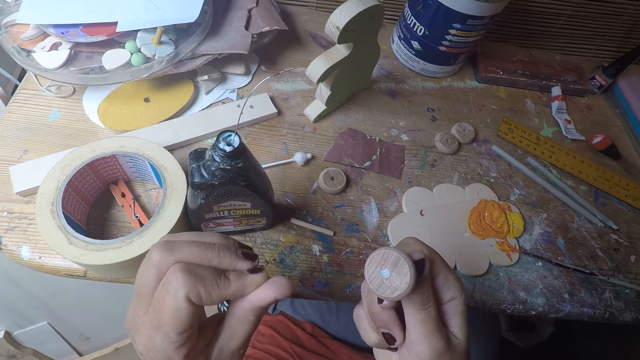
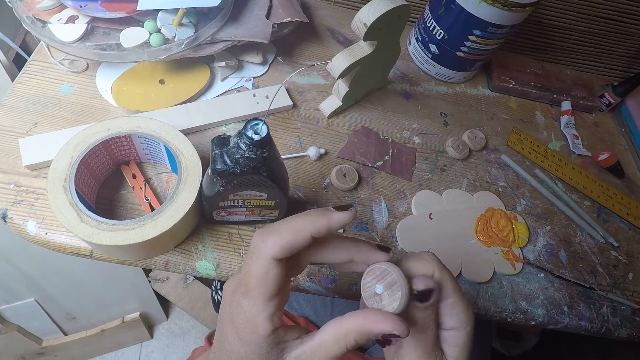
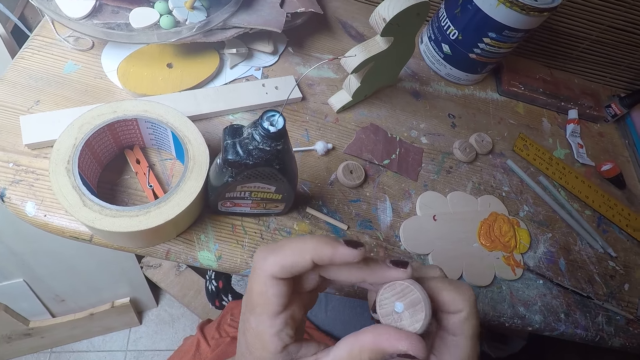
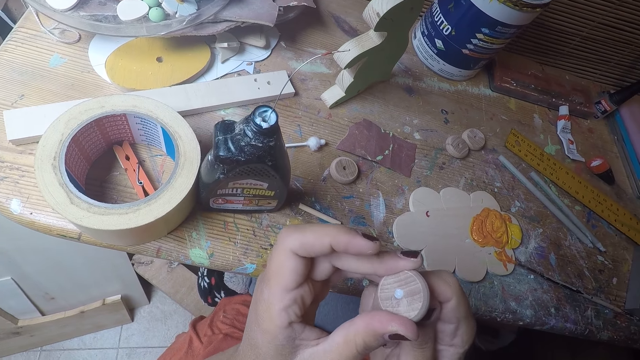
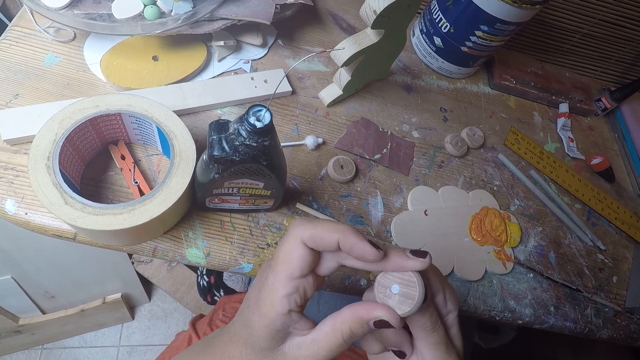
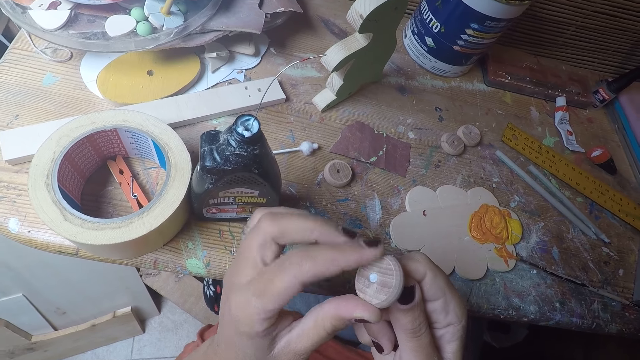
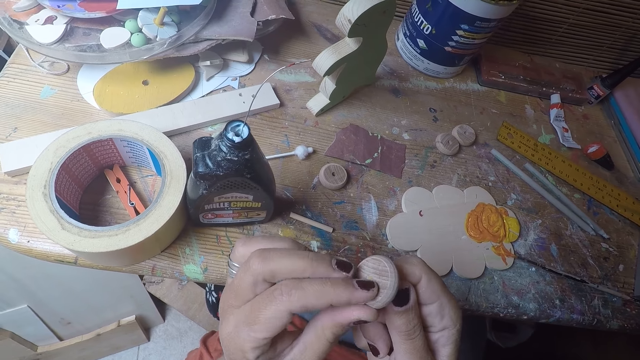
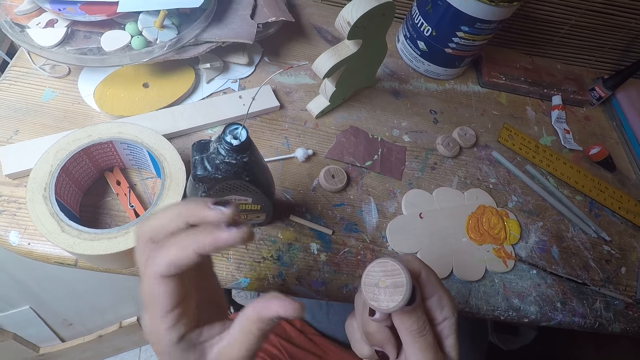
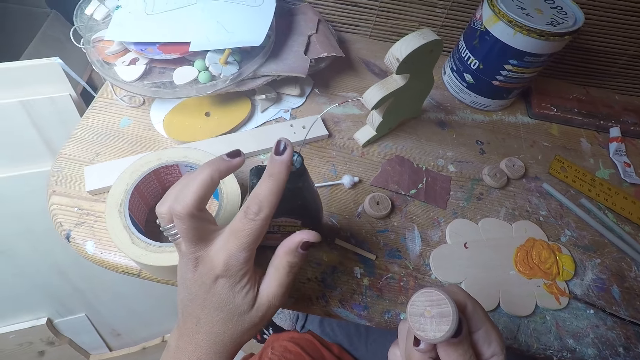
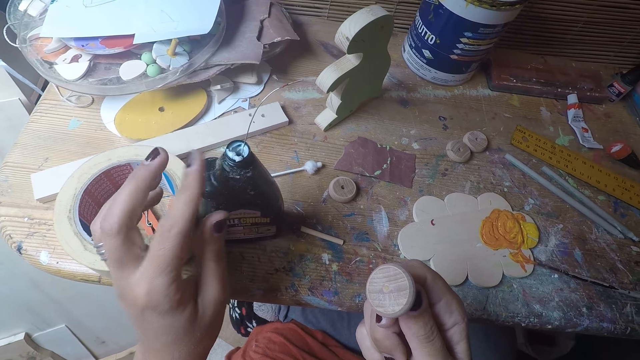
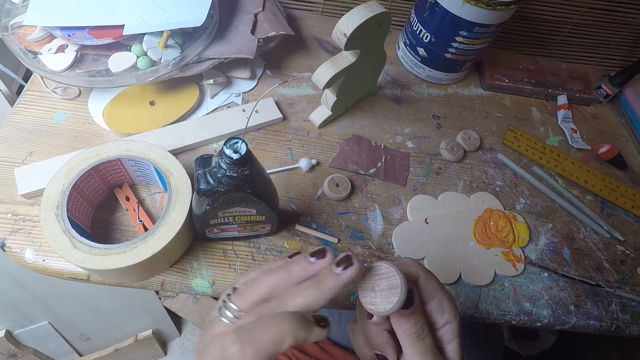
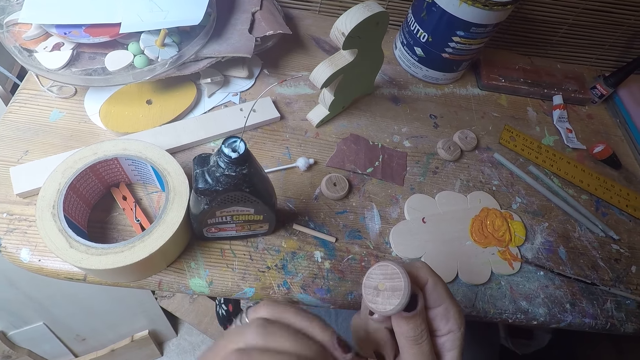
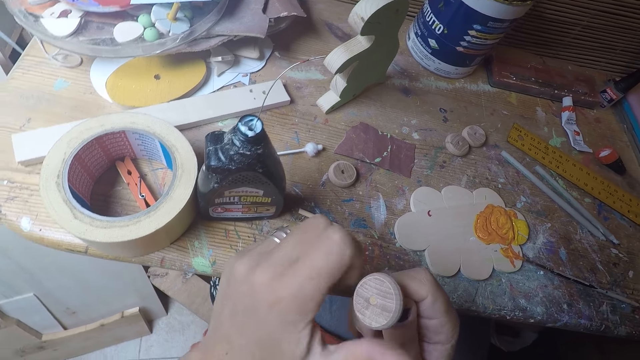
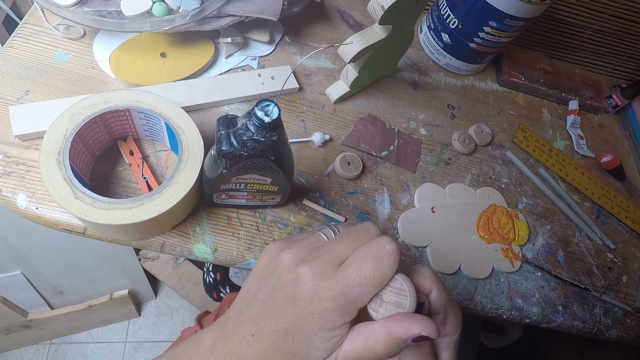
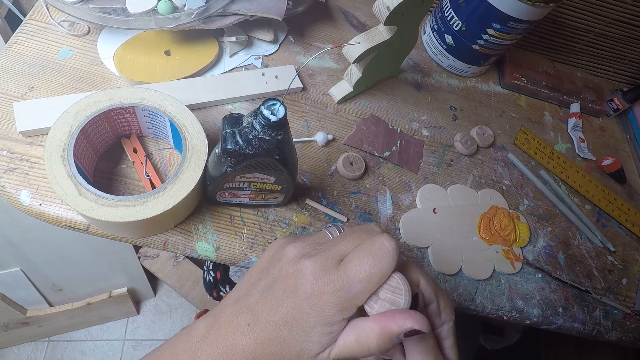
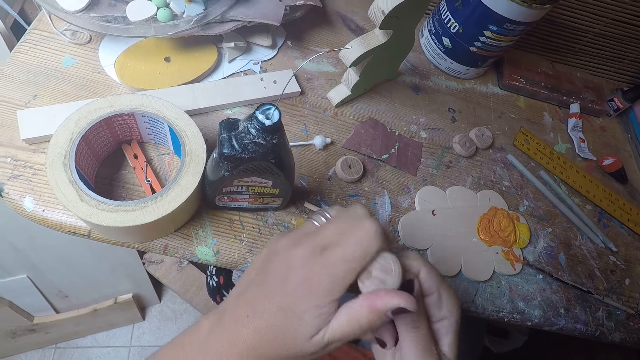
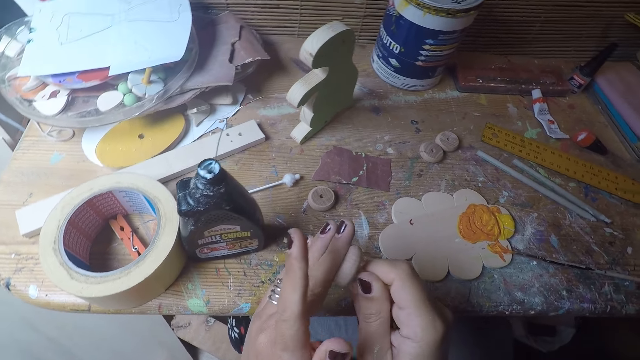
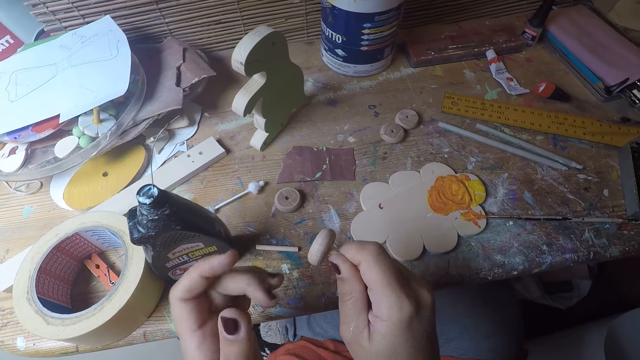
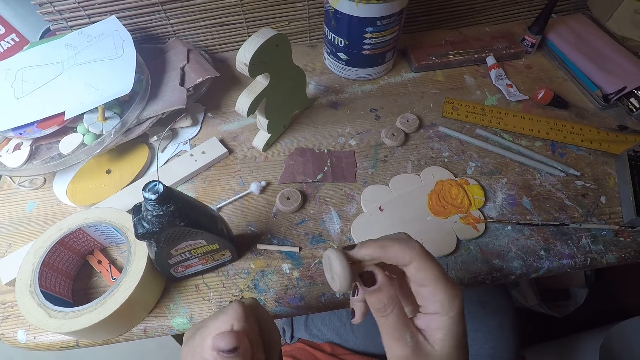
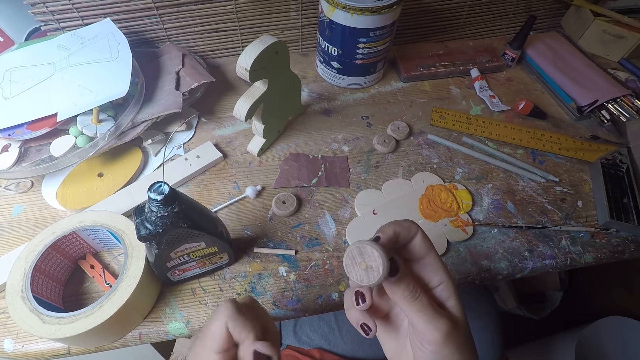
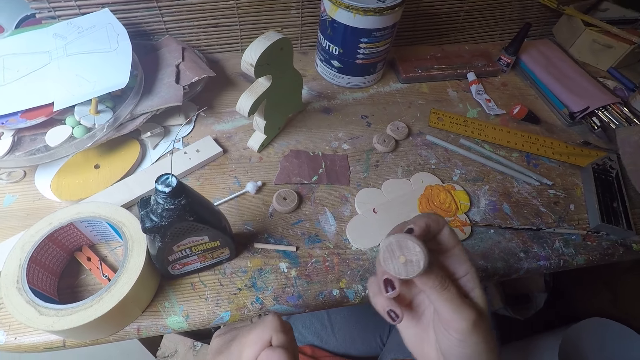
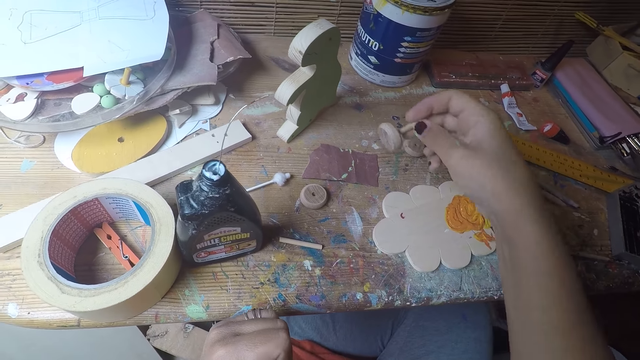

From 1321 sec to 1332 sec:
The camera wearer holds the round wood in her left hand. She rolls the rod in the wood craft. She cleans the glue on the round wood with her left finger. She smears the glue on the bottle using a hand. She puts the glue in her left finger in the bottle of glue on the table. She removes the glue on the wood craft using a hand. She rolls the rod in the wood craft. She cleans the round wood with her left finger. She rubs fingers.

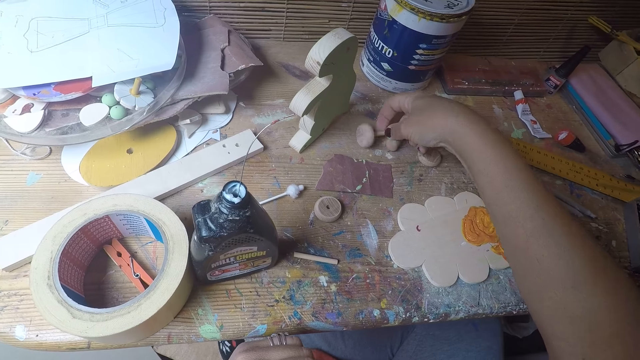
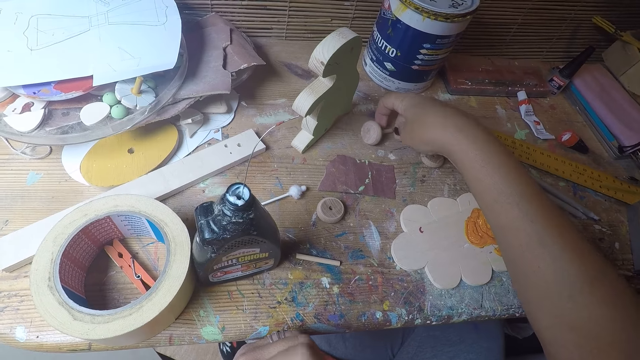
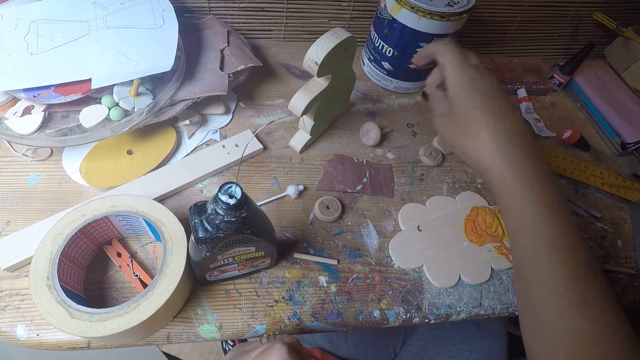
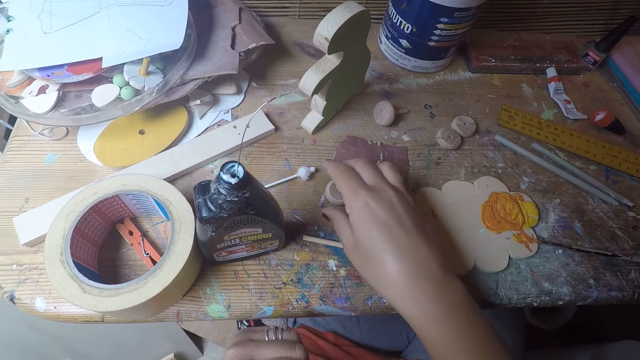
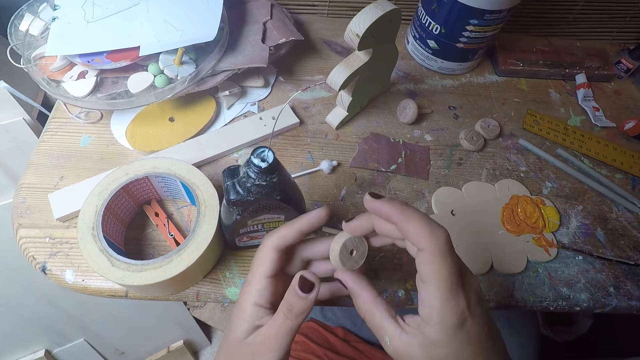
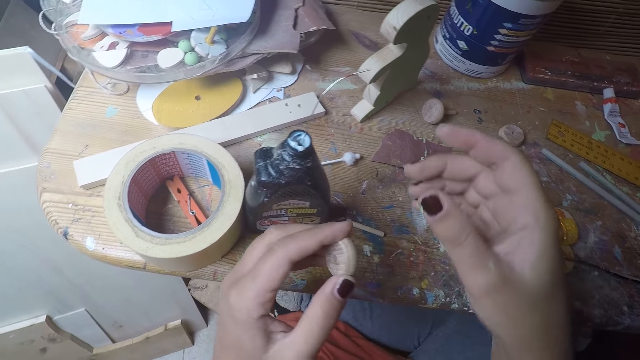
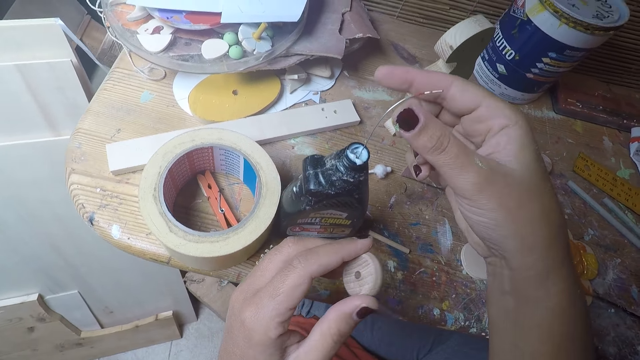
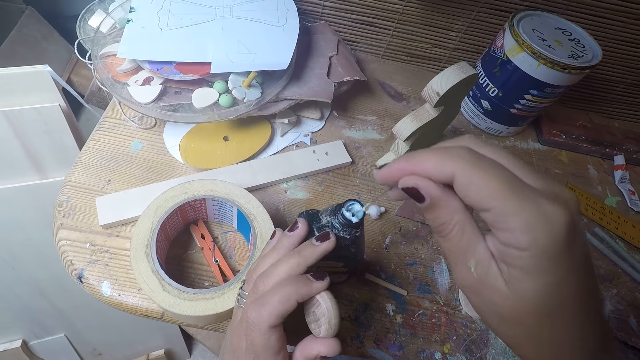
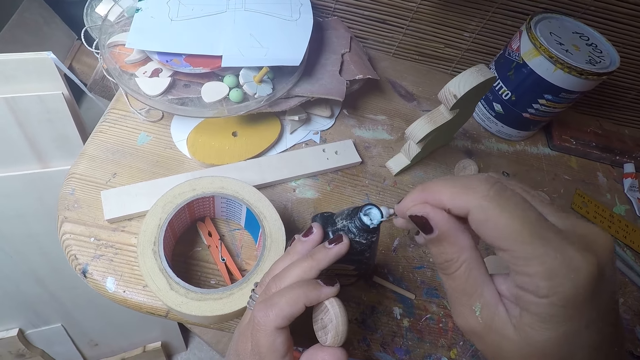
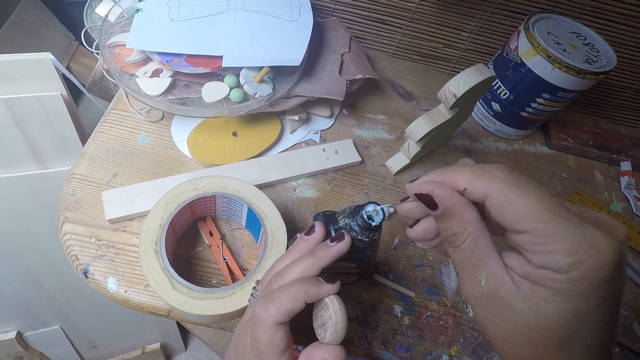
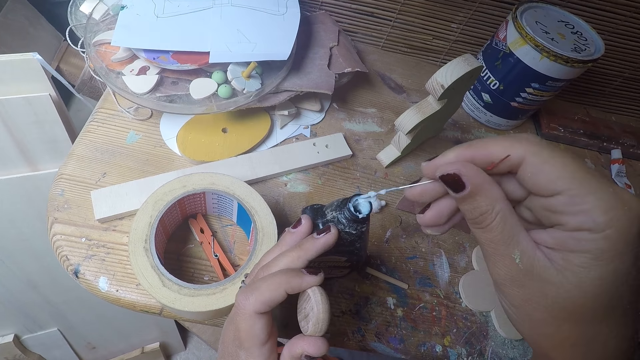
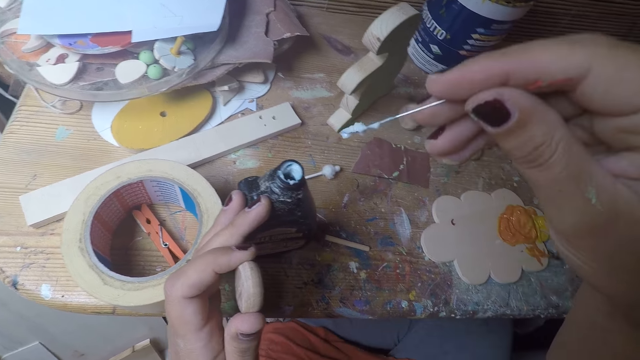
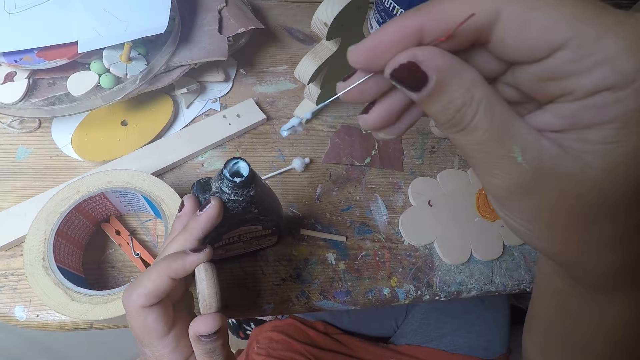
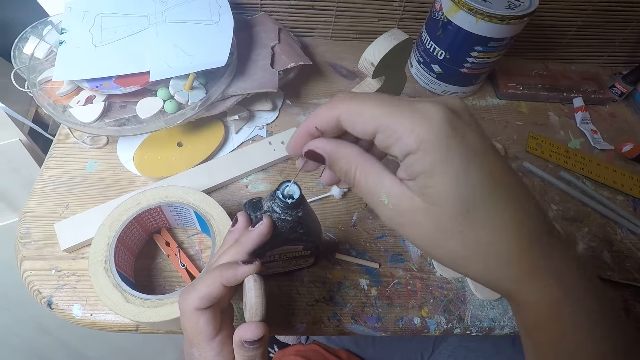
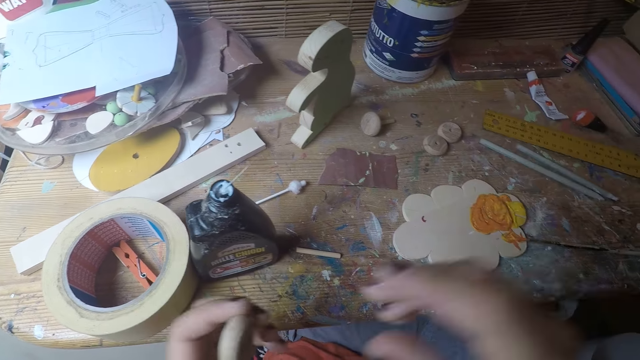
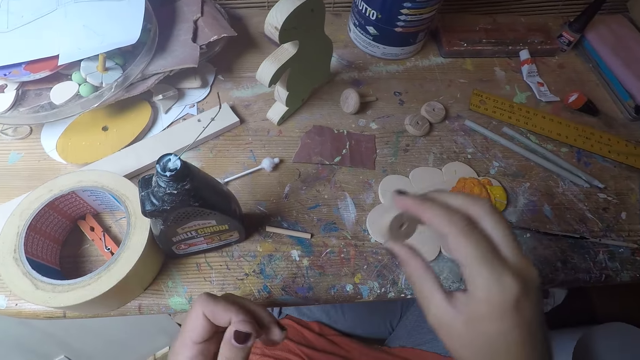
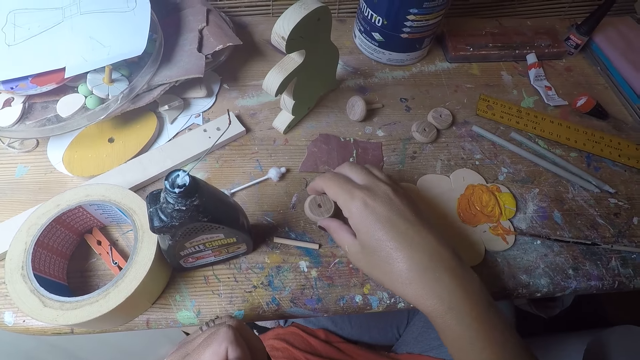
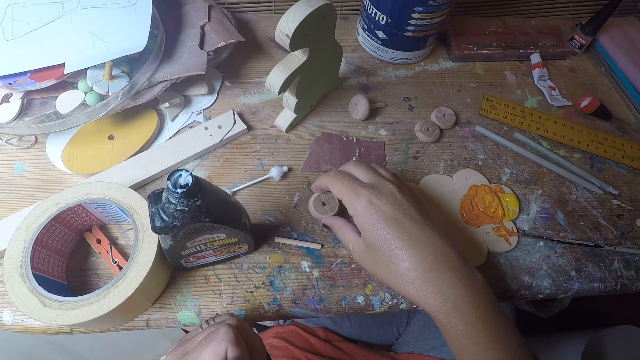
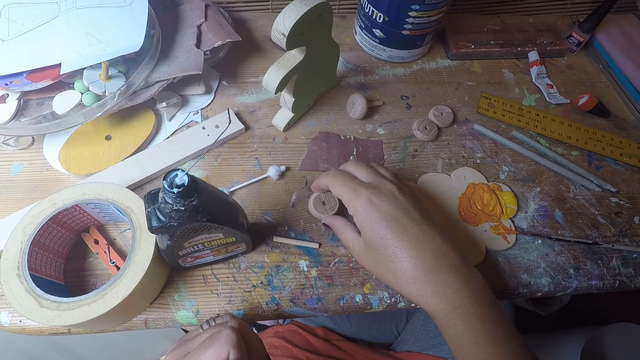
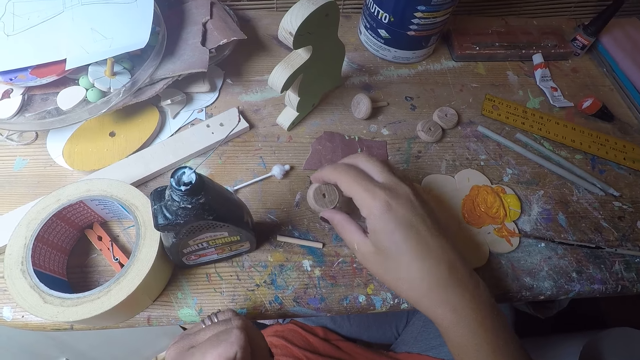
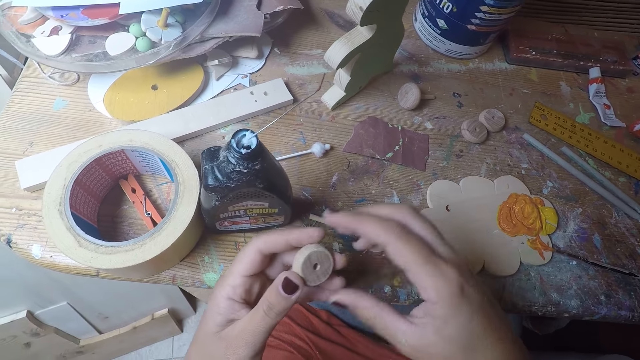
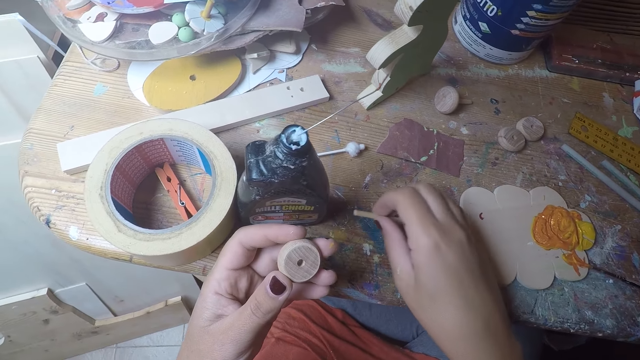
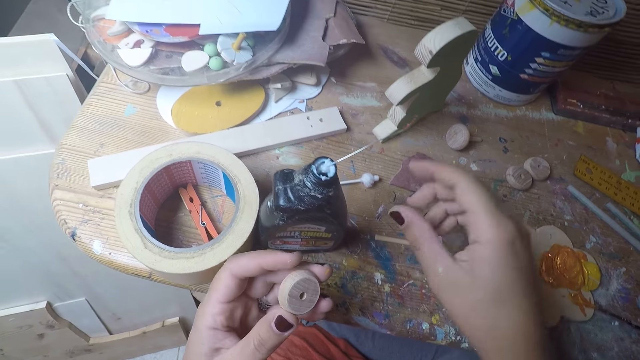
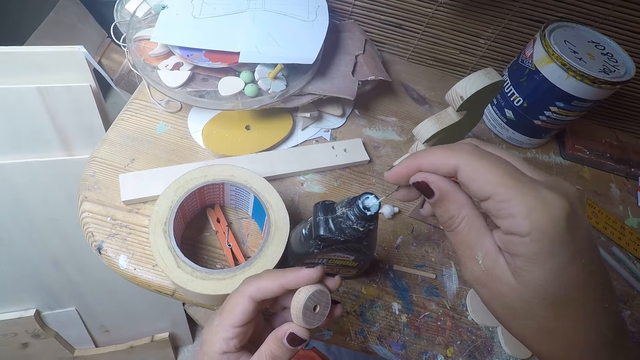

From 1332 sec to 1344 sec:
The camera wearer drops the round wood with the short stick in her right hand on the table. She picks up the round wood on the table with her right hand. She moves the round wood in her right hand to her left hand. She takes glue with the metal string in the bottle of glue with her right hand. She drops the metal string of glue in her right hand in the bottle of glue. She dips the wire in glue in the bottle. She moves the round wood in her left hand to her right hand. She puts the wood craft on the table. She moves the round wood in her right hand to her left hand. She picks up the wood craft on the table. She picks up the short stick on the table with her right hand. She drops the short stick in her right hand on the table. She takes glue with the metal string in the bottle of glue with her right hand.
